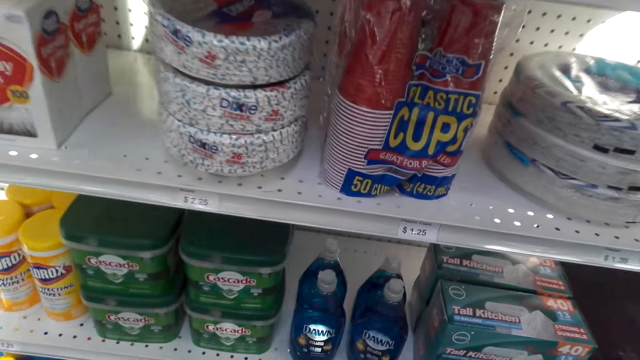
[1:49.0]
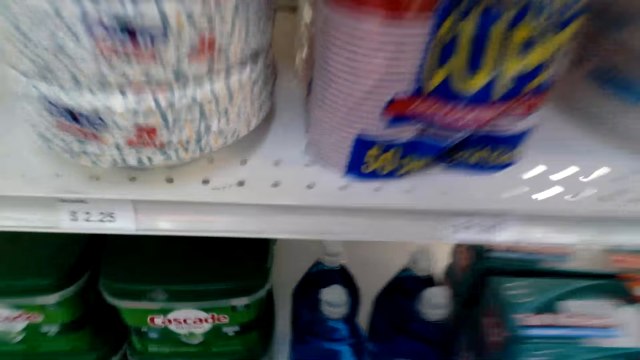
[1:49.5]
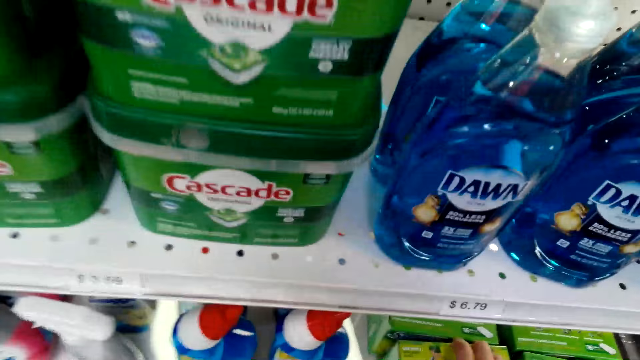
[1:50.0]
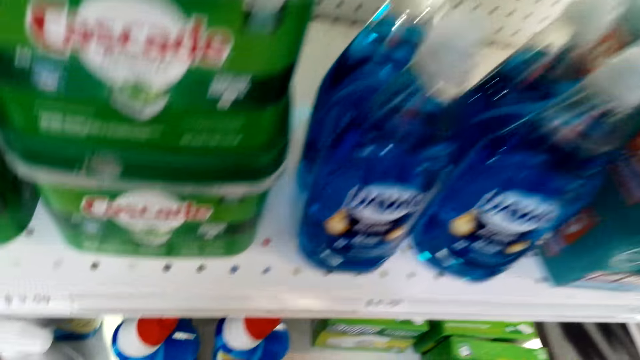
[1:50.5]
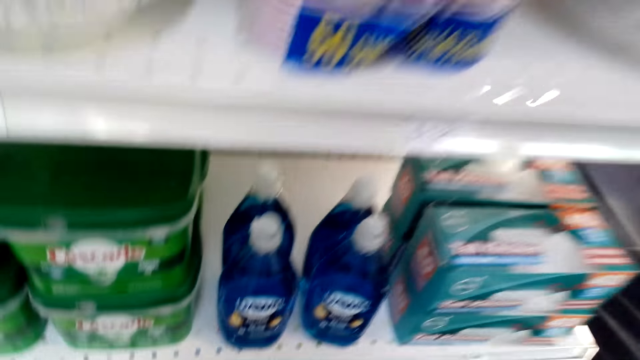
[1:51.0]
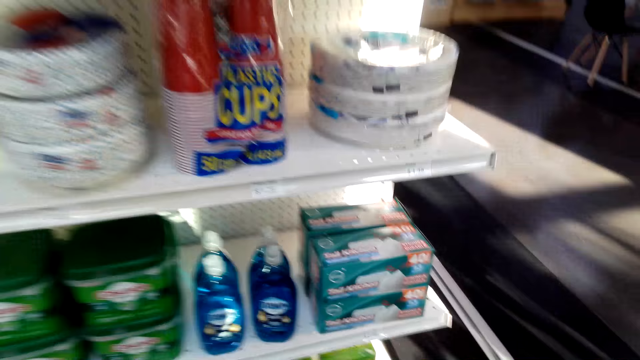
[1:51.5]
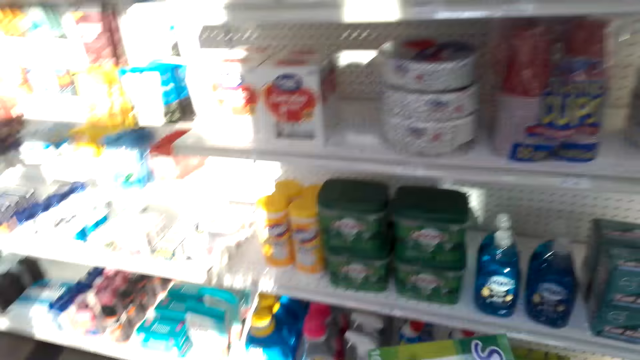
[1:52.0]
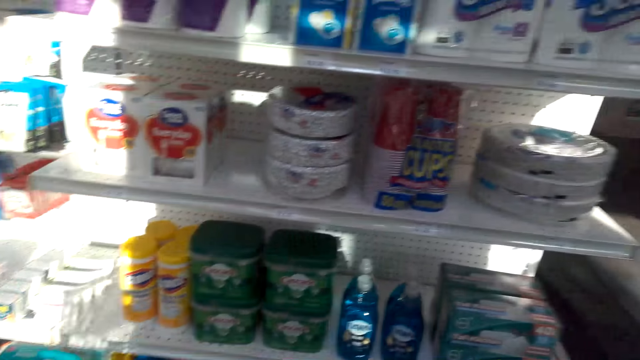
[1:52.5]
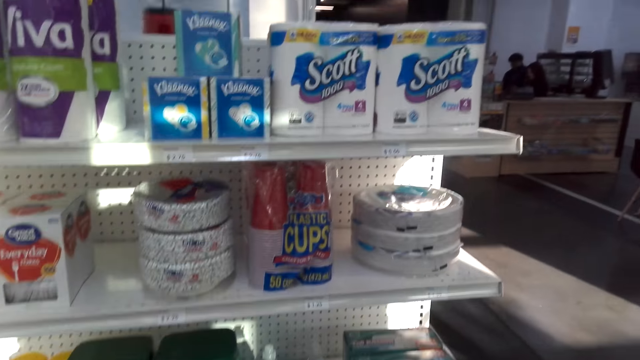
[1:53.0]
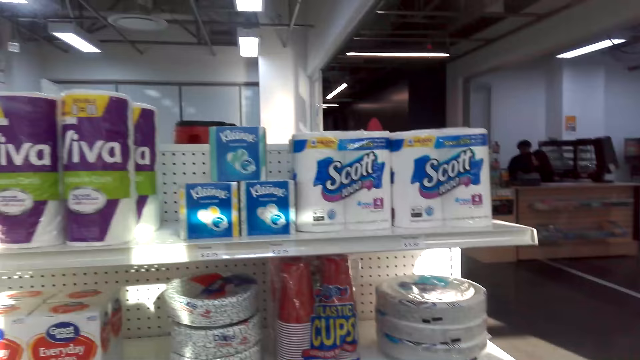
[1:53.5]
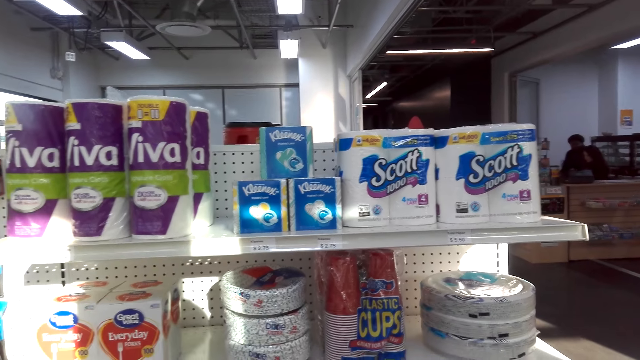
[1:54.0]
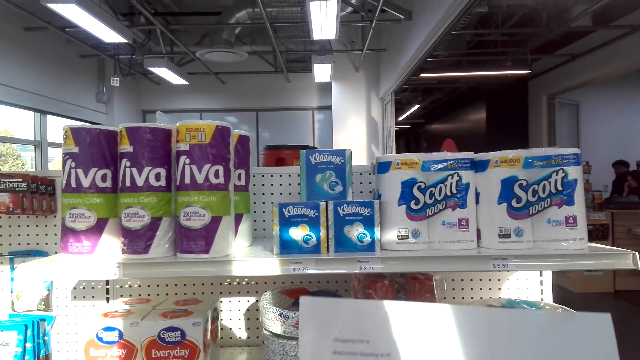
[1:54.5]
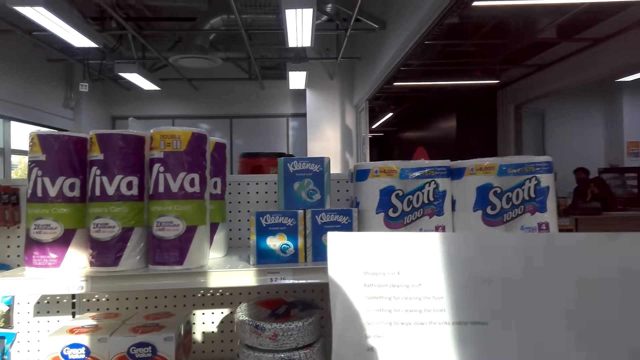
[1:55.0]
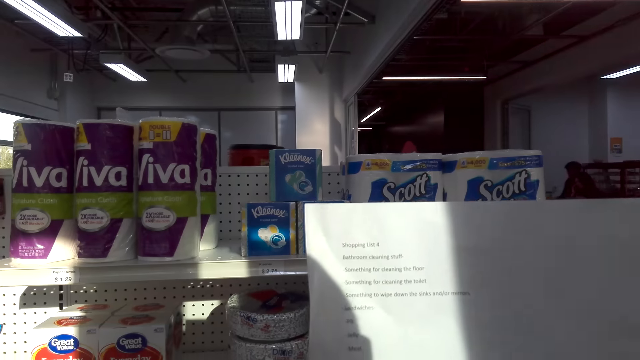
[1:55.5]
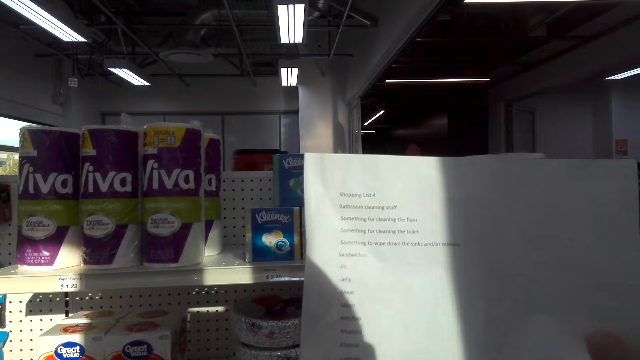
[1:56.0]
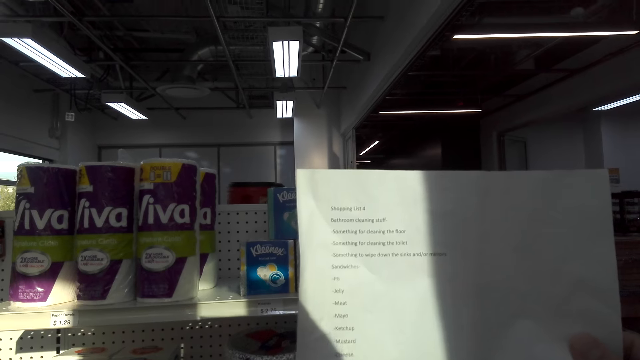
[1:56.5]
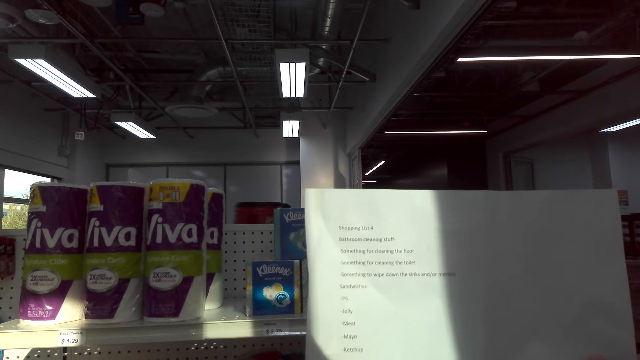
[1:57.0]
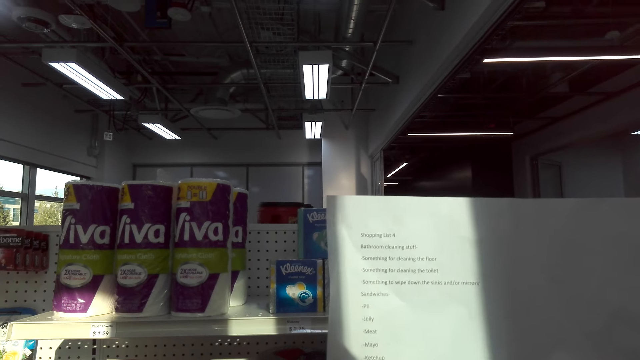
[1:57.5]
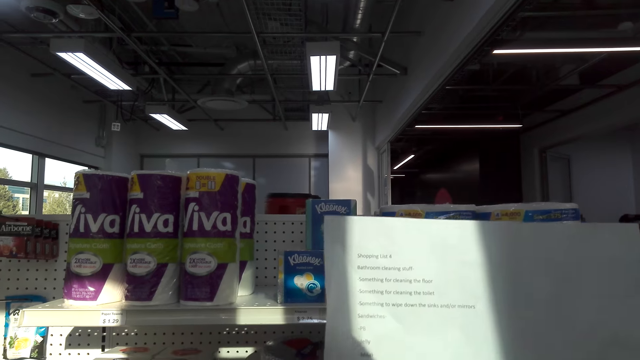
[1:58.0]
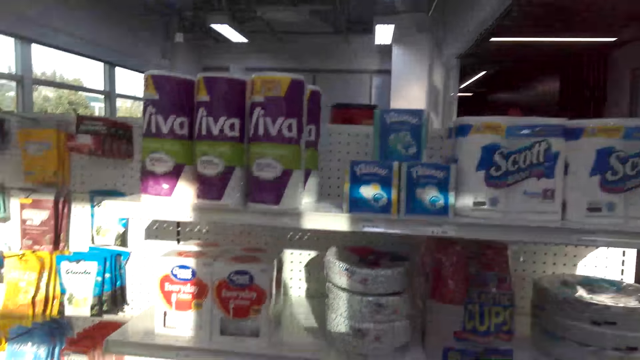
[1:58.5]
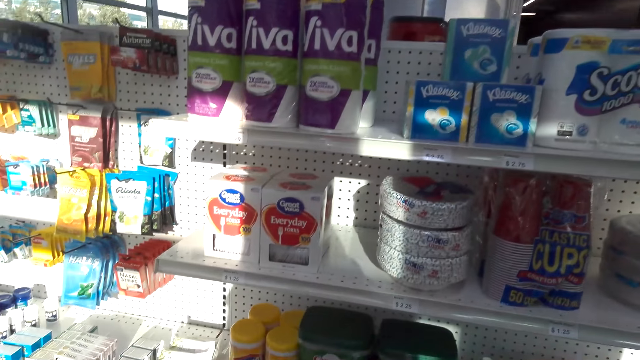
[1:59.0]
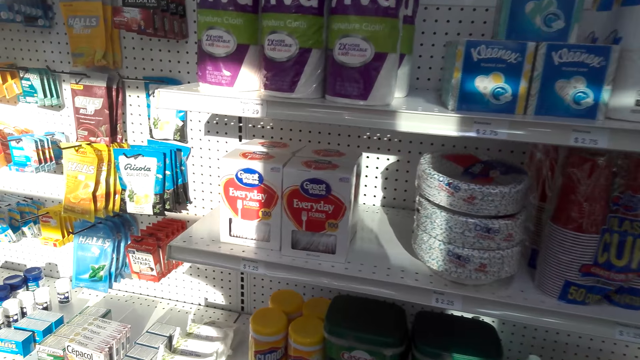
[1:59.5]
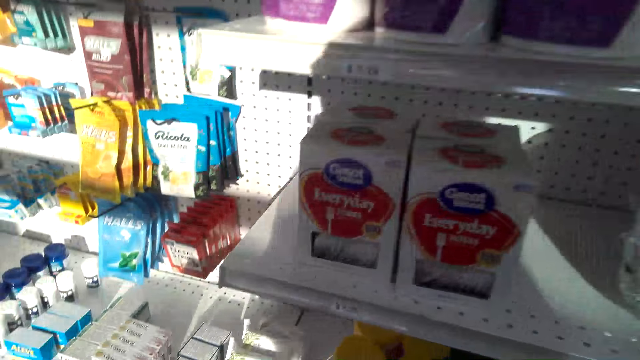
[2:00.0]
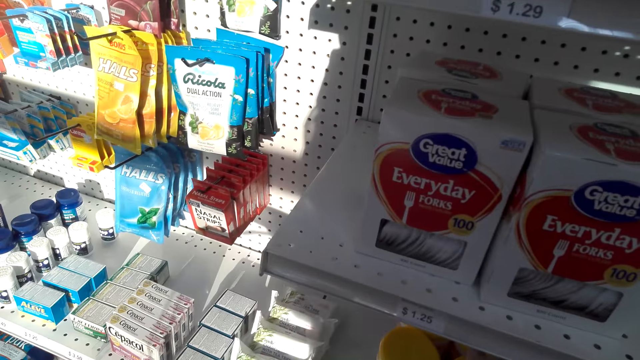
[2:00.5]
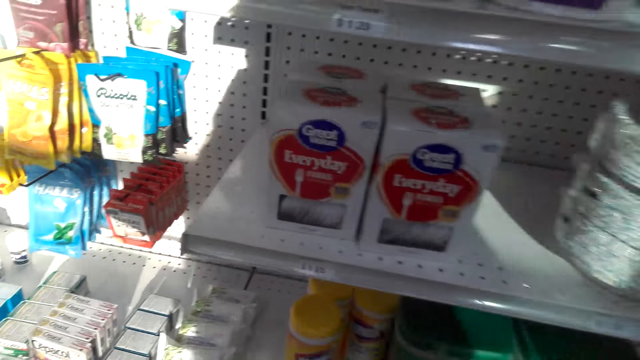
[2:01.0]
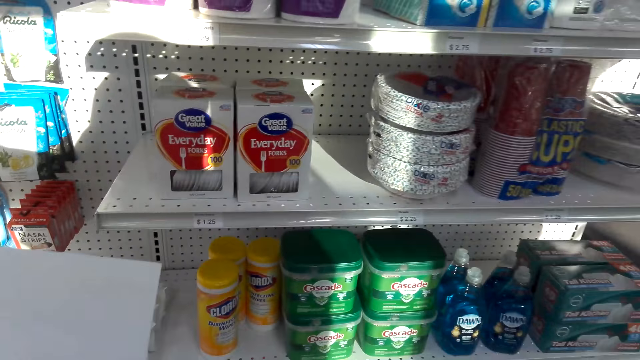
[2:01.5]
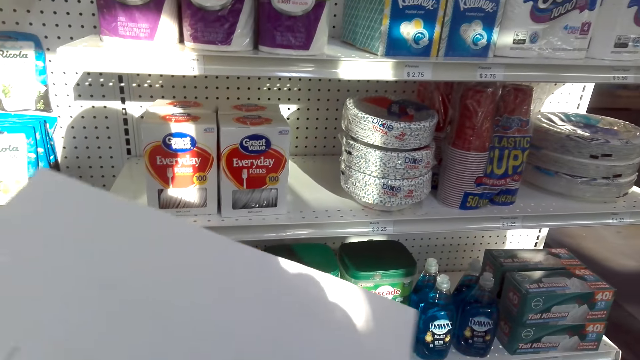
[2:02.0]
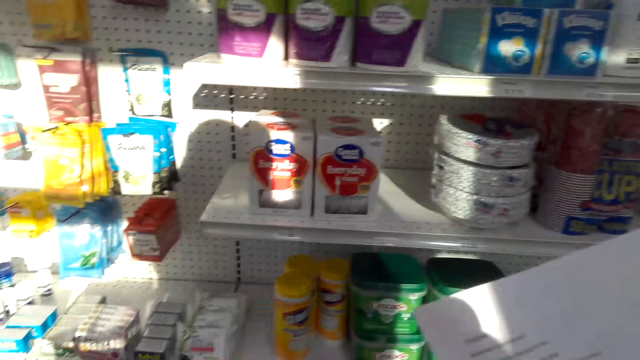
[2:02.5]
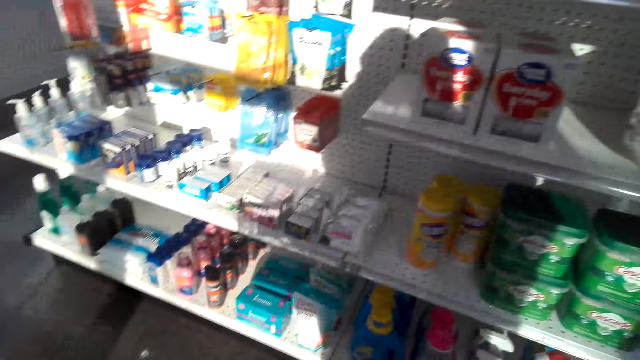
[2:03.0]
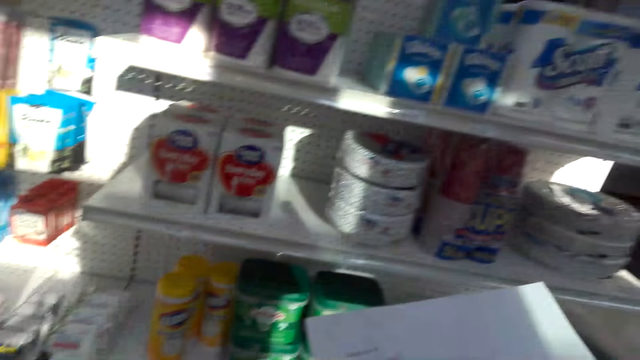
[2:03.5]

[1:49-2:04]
The camera wearer picks something from the shelf. They lift the paper. They look at the piece of paper. They look at the items on the shelves.

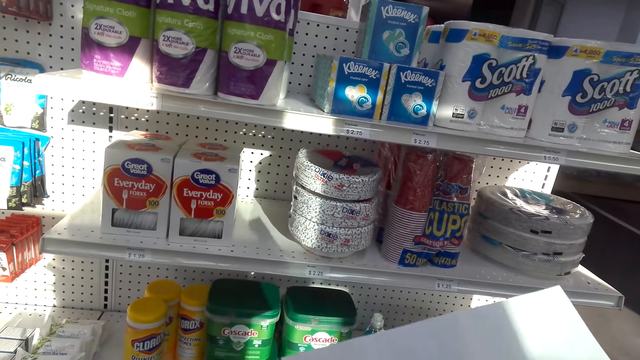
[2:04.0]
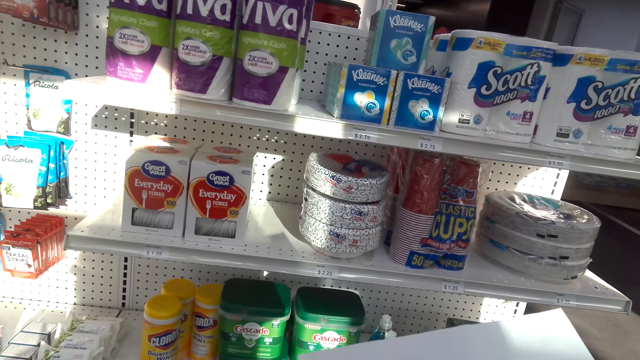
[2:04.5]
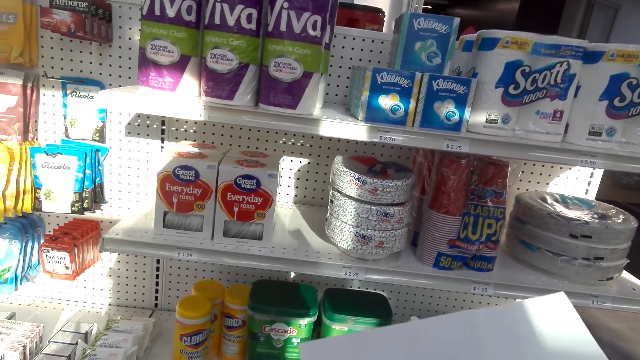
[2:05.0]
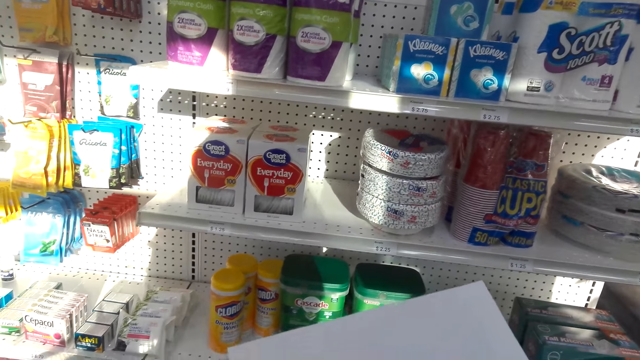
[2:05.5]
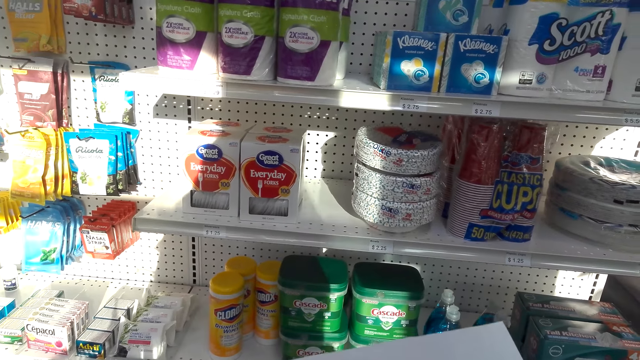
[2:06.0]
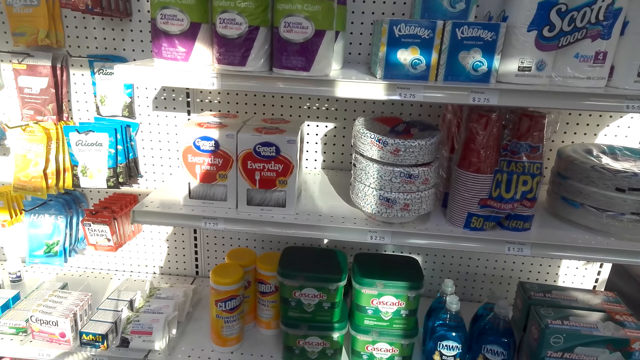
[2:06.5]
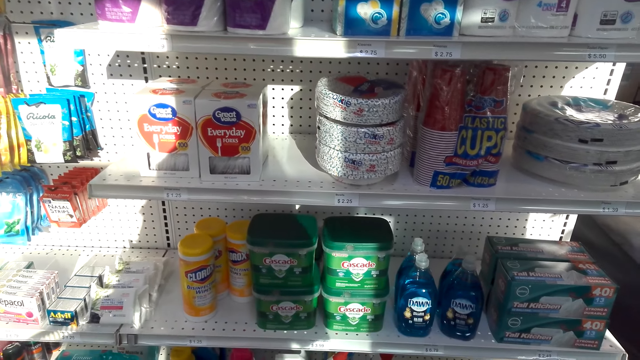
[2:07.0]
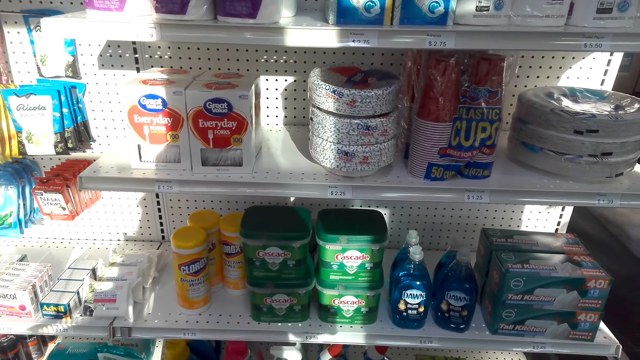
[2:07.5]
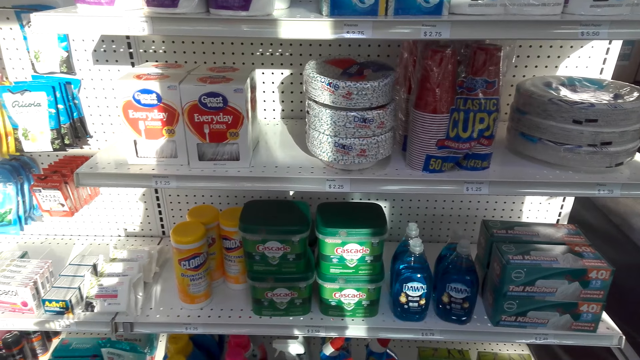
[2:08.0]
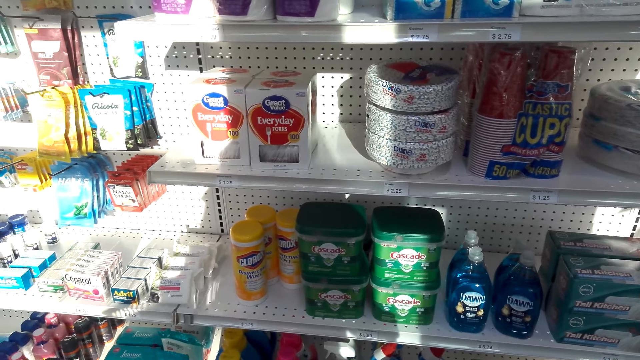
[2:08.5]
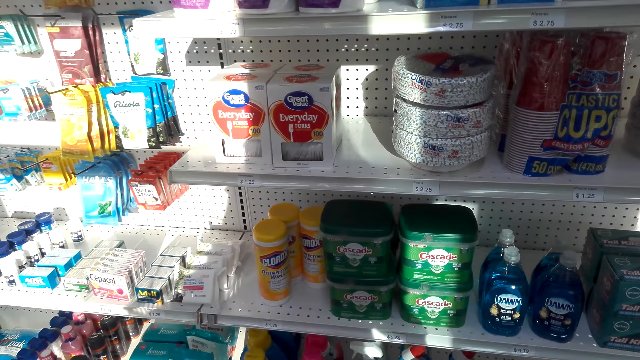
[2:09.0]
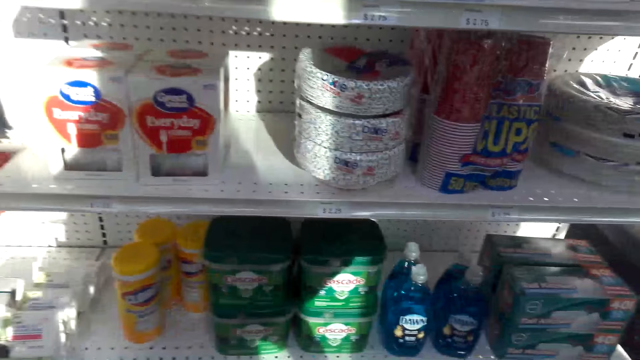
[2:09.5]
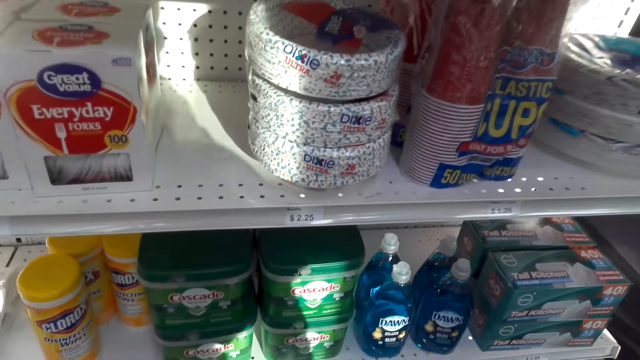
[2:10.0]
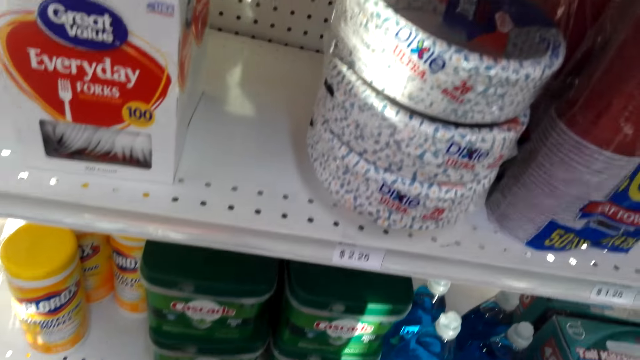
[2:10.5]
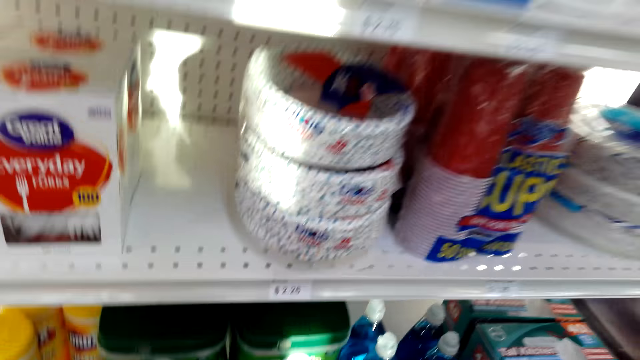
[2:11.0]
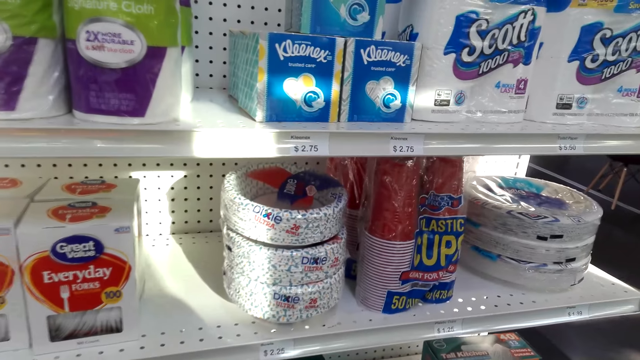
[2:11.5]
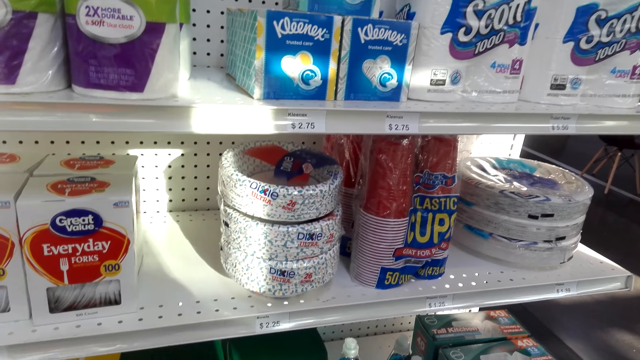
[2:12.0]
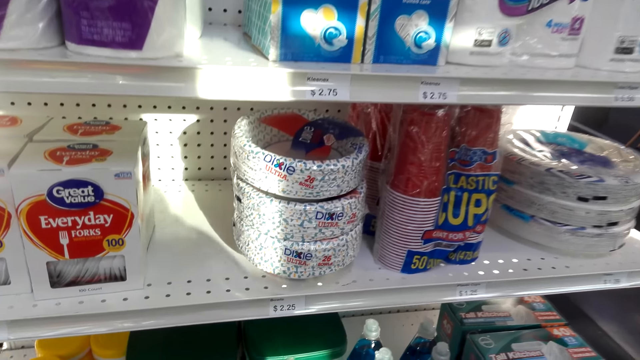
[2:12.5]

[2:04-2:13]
The camera wearer looks around the shelves.
